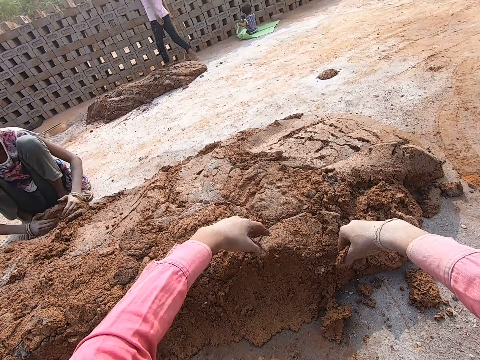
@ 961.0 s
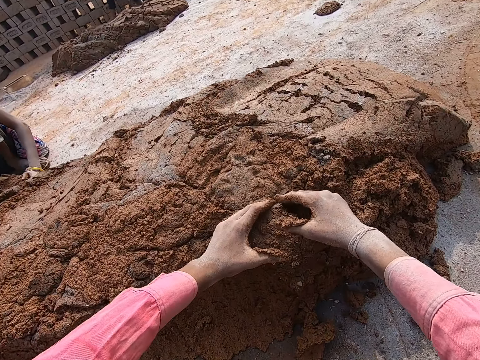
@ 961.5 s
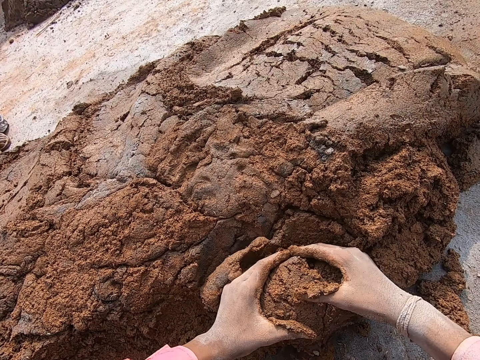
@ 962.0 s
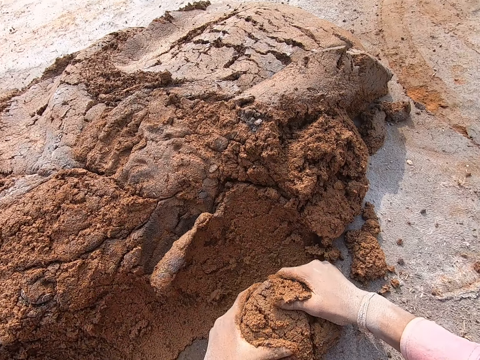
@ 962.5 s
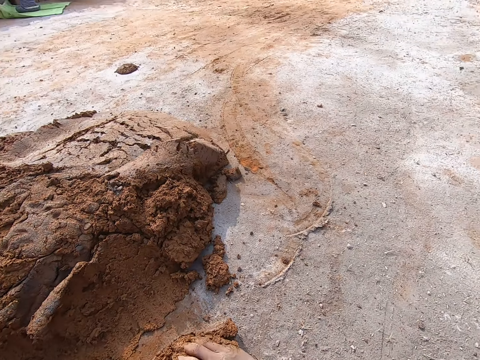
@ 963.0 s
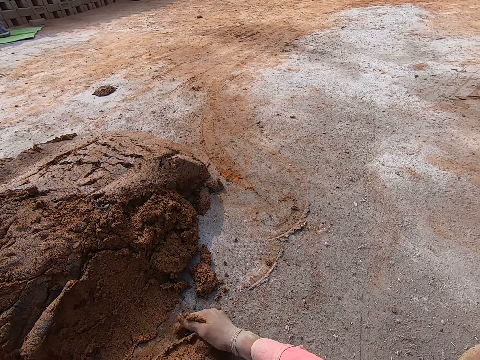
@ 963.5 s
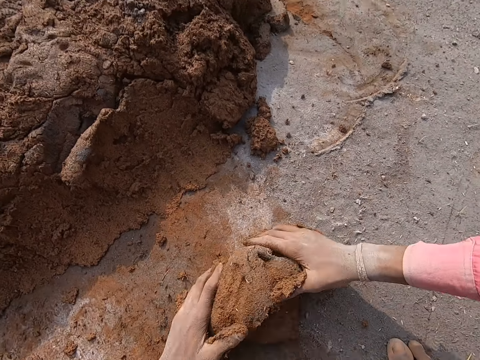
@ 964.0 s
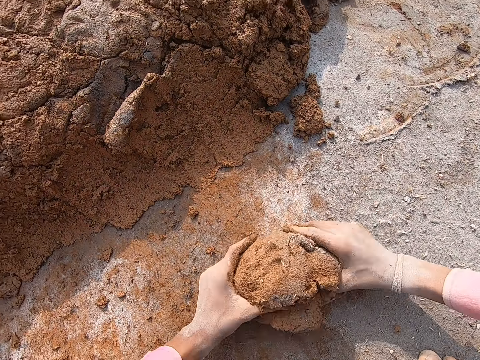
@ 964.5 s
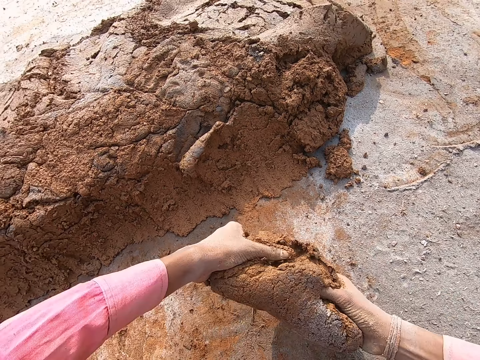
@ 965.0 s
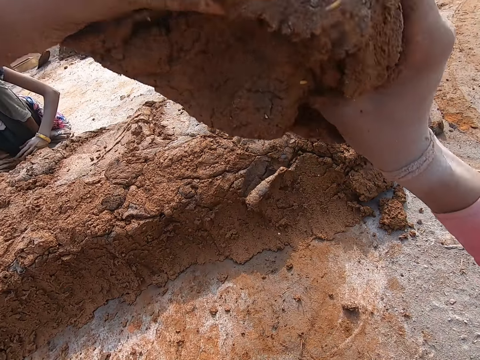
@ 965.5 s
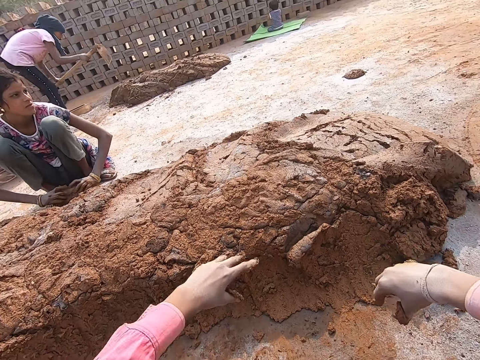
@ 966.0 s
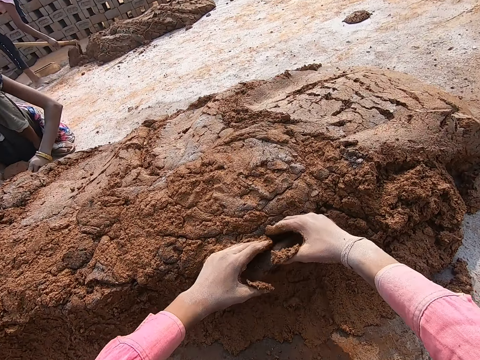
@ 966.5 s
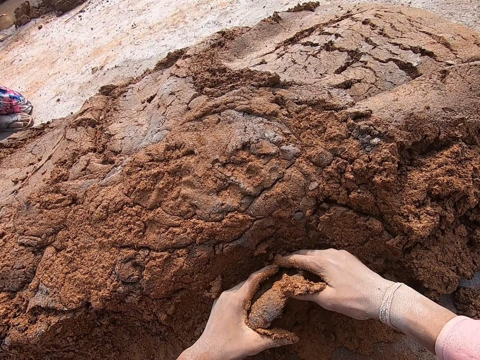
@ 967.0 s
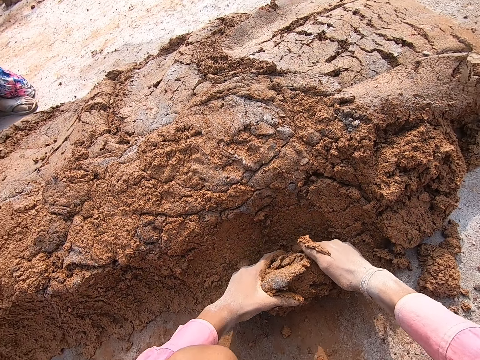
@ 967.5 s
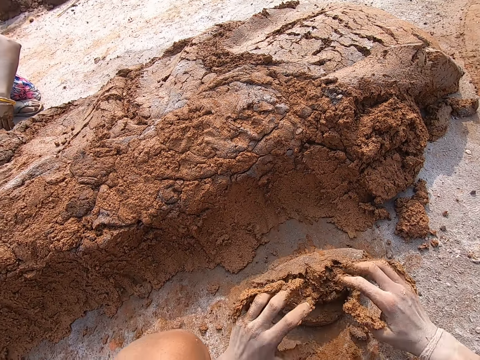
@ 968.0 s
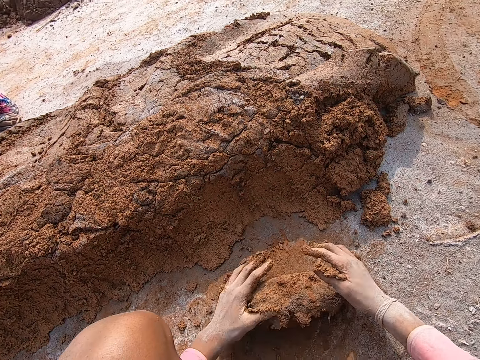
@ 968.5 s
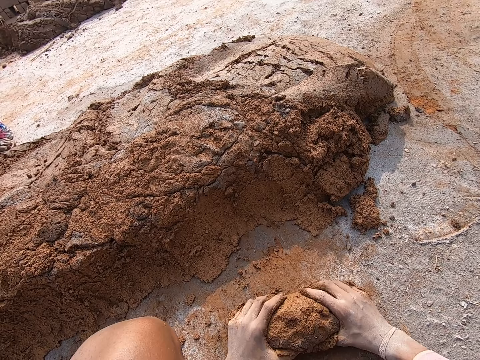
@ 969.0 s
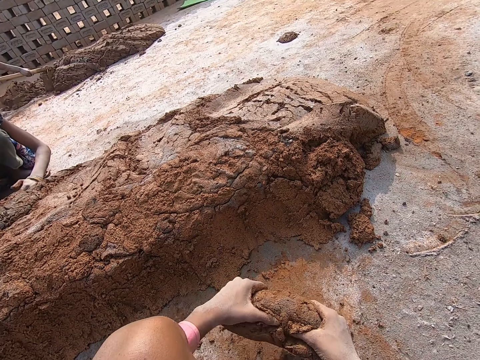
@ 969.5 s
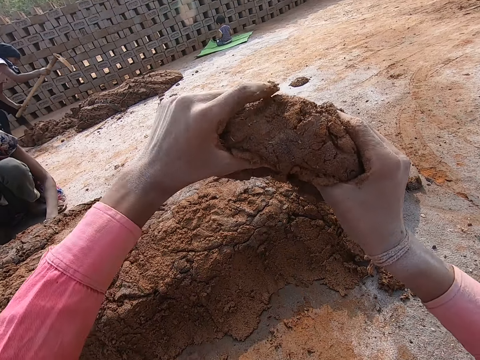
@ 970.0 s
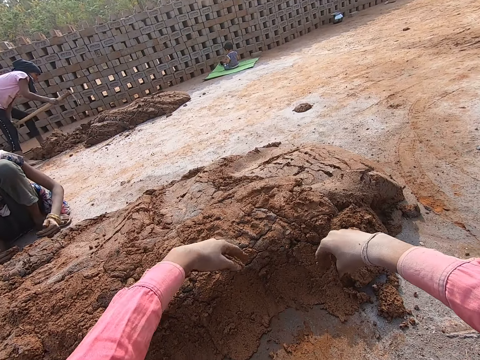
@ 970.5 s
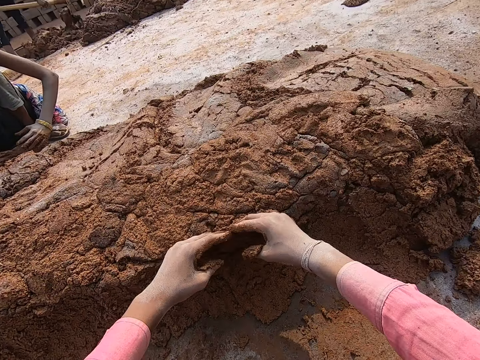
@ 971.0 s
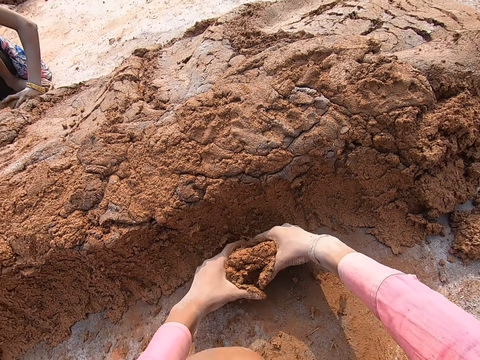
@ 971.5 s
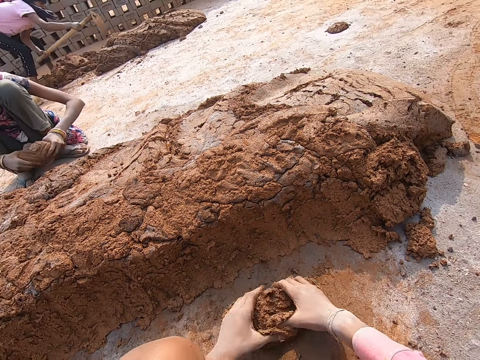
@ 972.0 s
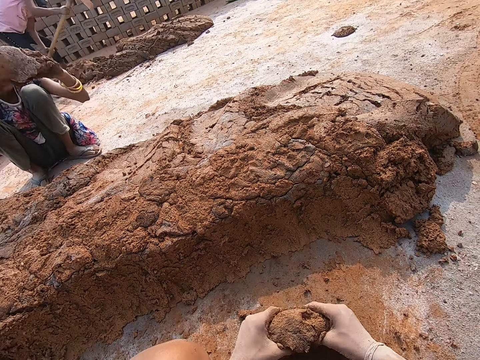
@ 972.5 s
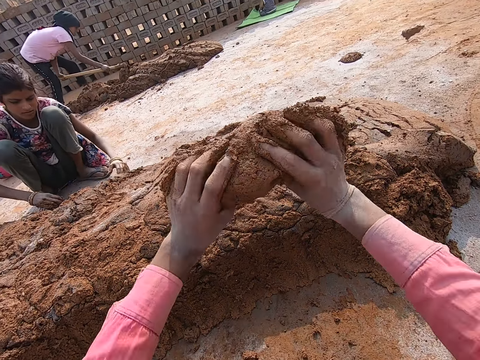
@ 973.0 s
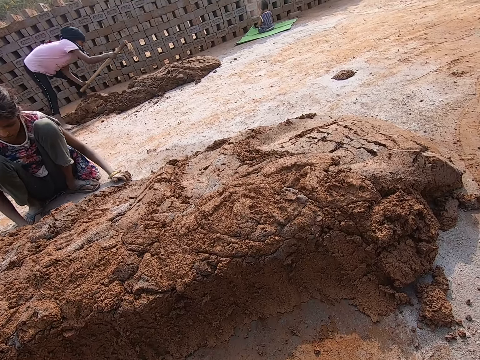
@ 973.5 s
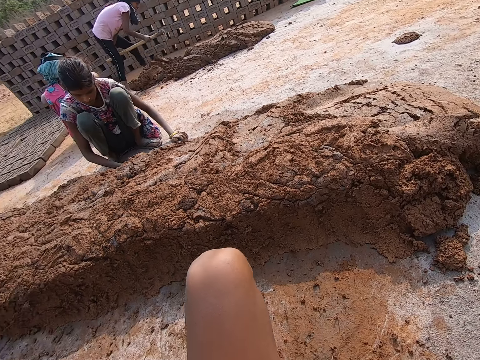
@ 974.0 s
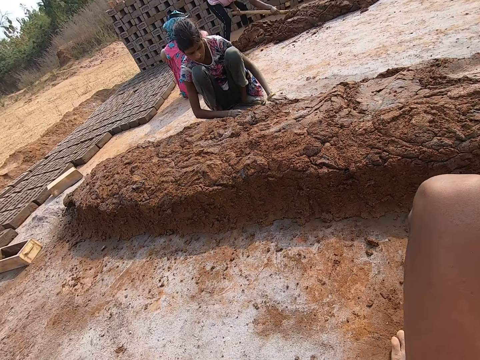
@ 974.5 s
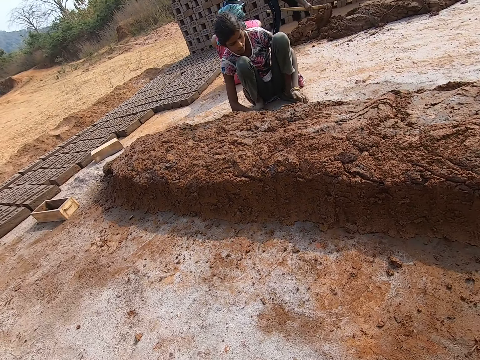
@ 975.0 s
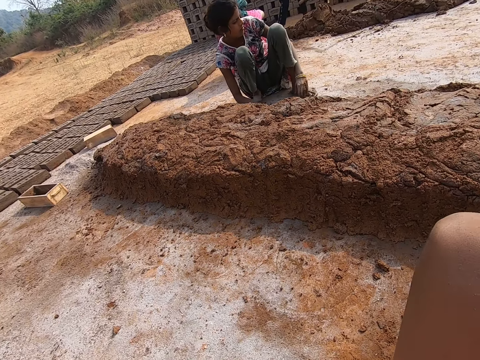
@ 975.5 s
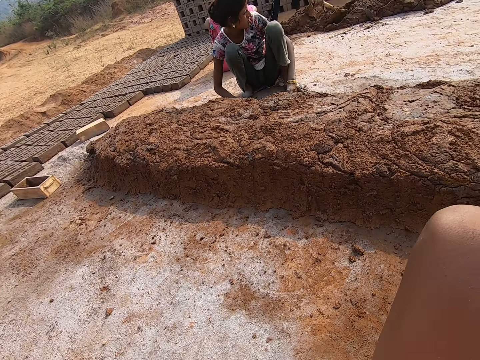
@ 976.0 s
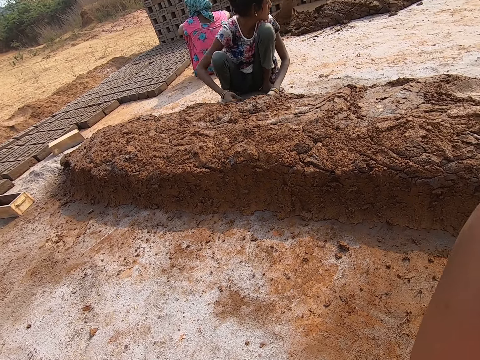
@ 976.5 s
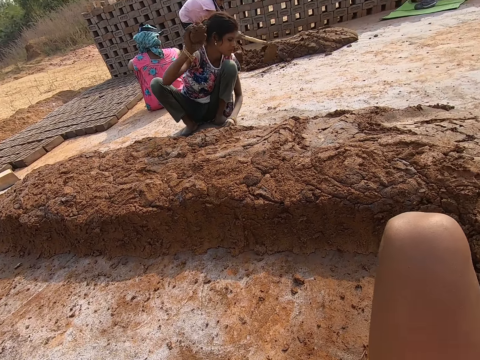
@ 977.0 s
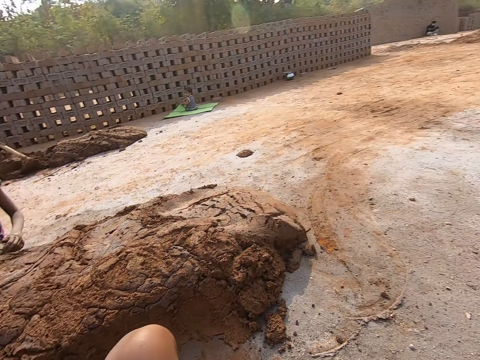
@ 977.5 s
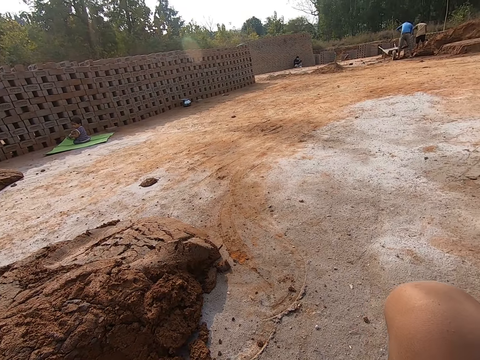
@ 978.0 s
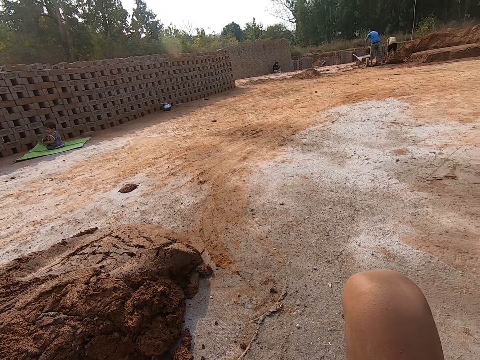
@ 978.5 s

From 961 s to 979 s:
The camera wearer throws the mud on the mud pile. They separate mud from the mud pile. They scoop the mud. They roll the mud on the ground. They lift up the mud from the ground. They throw the mud on the mud pile. They separate mud from the mud pile. They scoop the mud. They roll the mud on the ground. They lift up the mud from the ground. They throw the mud on the mud pile. They separate mud from the mud pile. They scoop the mud. A lady throws the mud. The camera wearer rolls the mud on the ground. The lady throws the mud again. The camera wearer lifts up the mud from the ground. They throw the mud on the mud pile. They look around.

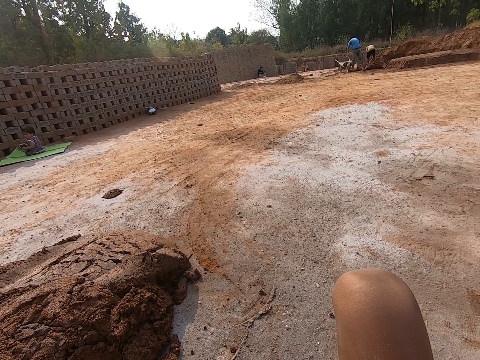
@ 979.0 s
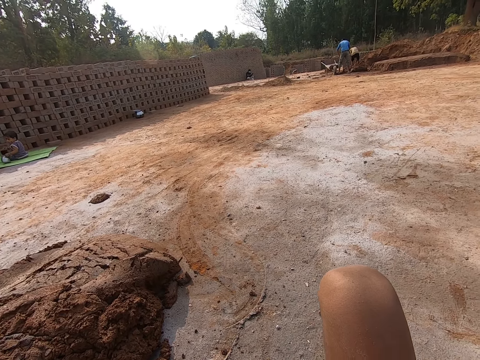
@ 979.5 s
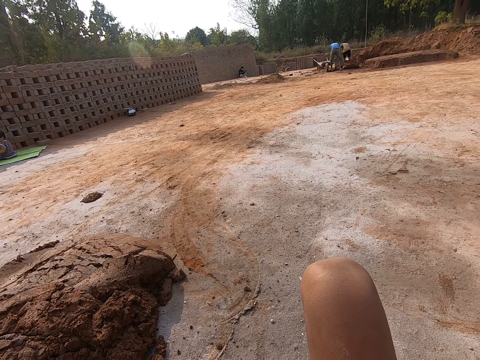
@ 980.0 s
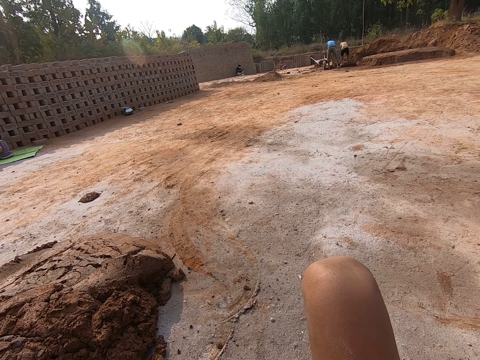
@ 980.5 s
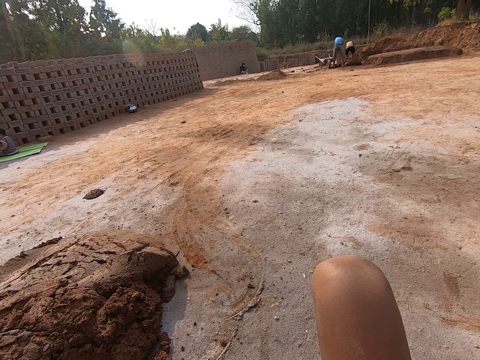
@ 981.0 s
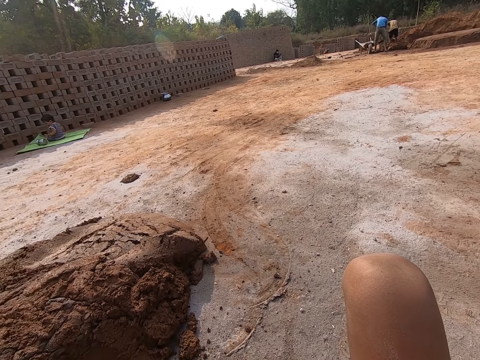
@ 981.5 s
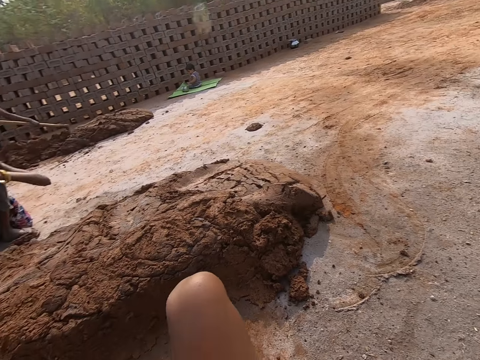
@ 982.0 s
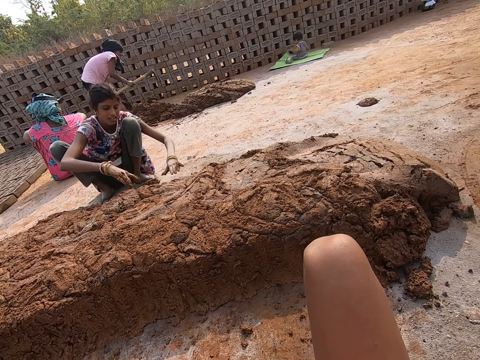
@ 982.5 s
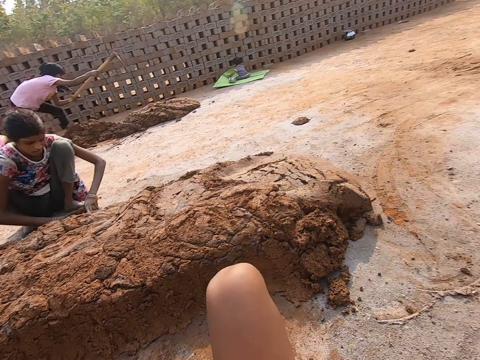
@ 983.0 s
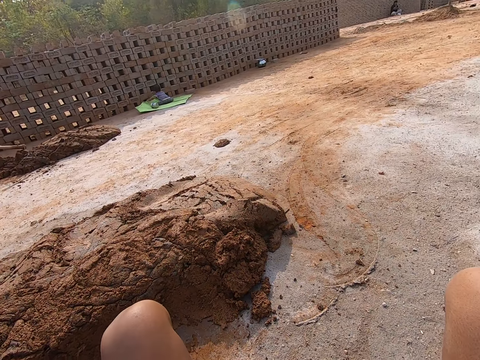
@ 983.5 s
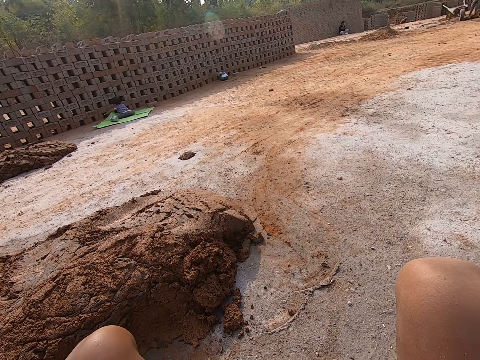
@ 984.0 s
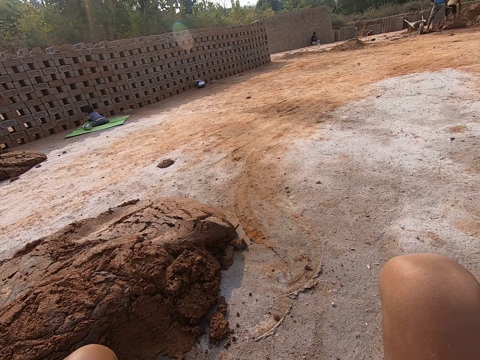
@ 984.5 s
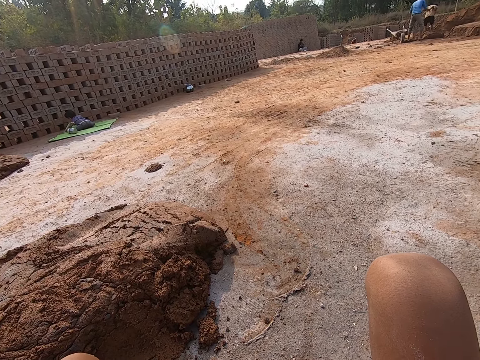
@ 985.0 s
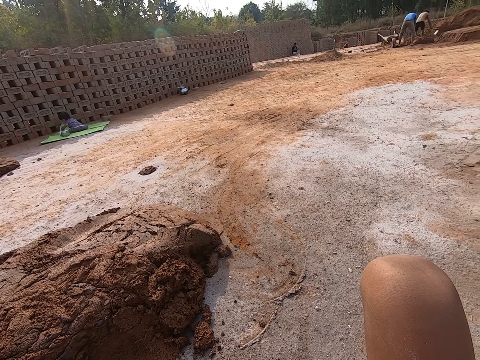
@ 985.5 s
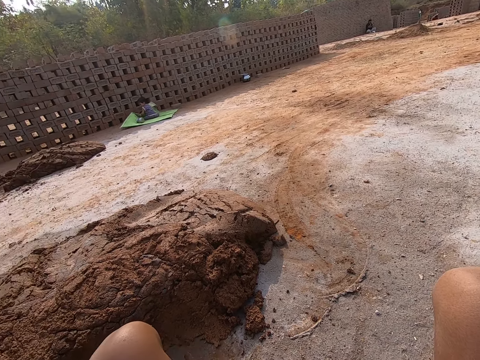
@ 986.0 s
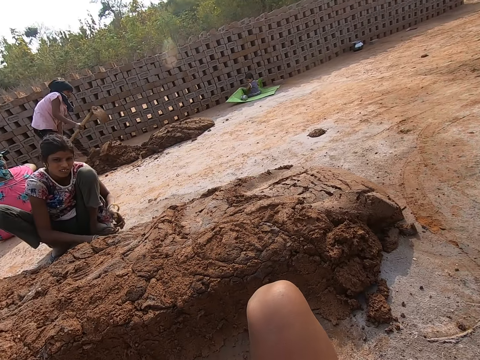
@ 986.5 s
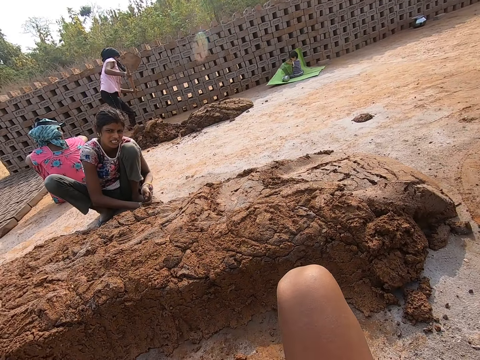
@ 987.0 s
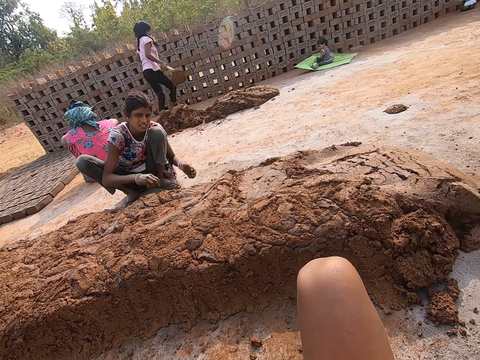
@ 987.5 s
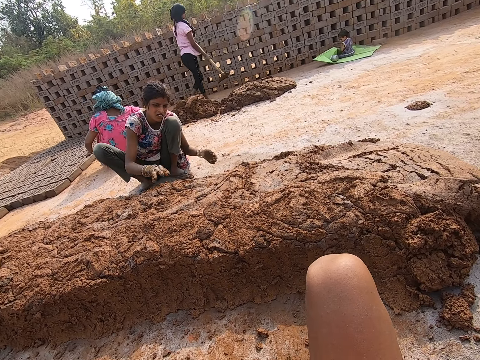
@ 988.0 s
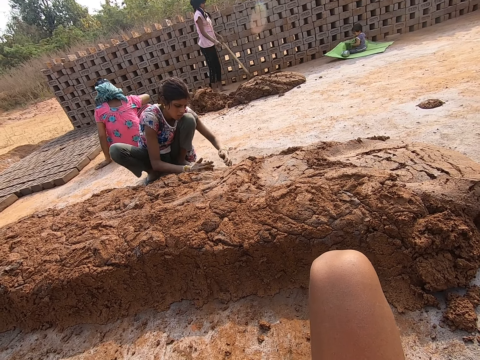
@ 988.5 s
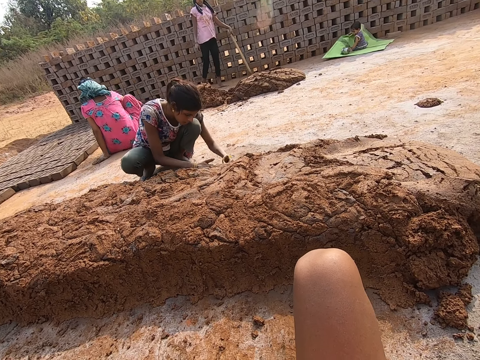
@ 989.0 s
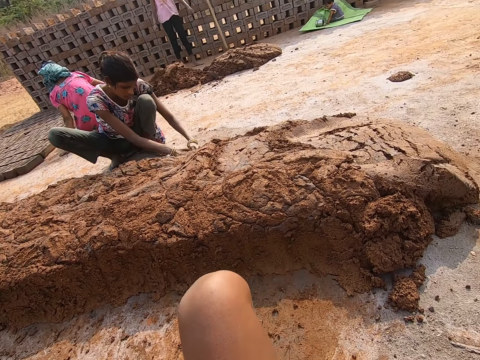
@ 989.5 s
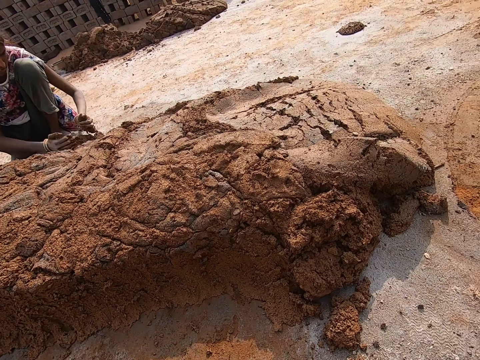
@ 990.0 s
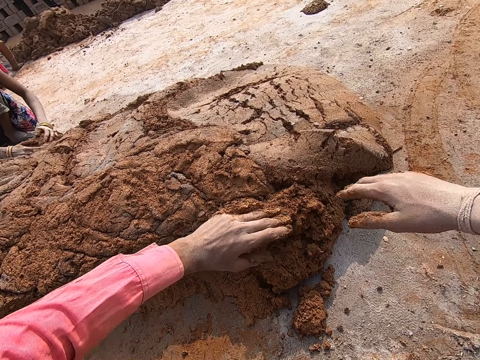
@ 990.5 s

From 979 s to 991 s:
A lady throws mud. The lady throws the mud again. The lady scoops the mud.
